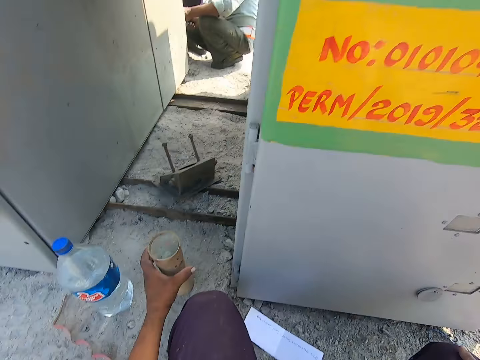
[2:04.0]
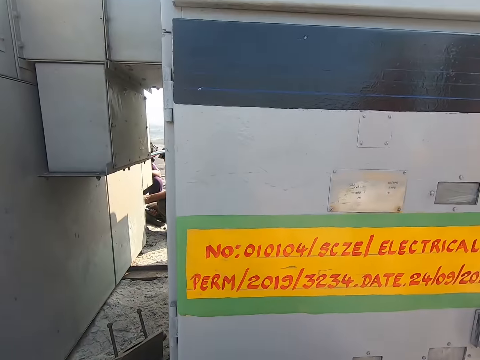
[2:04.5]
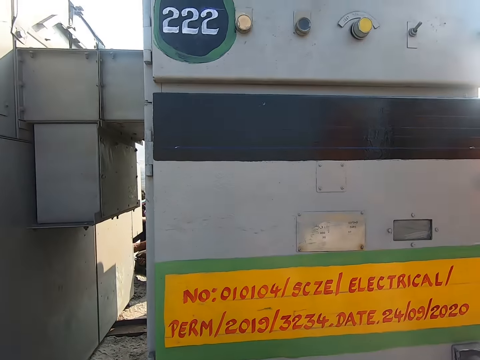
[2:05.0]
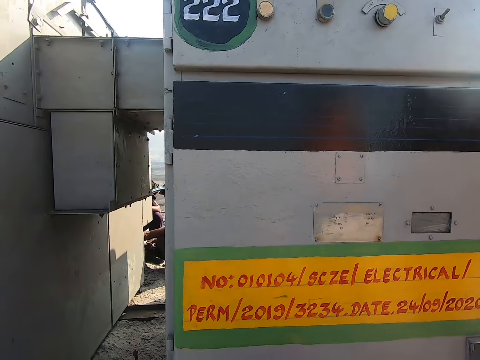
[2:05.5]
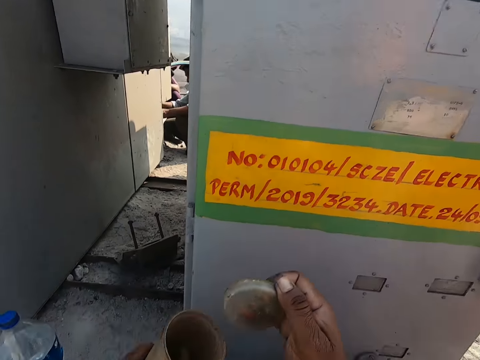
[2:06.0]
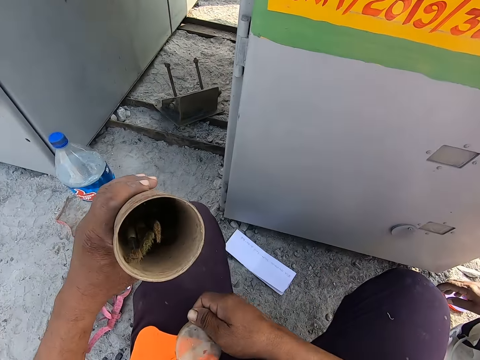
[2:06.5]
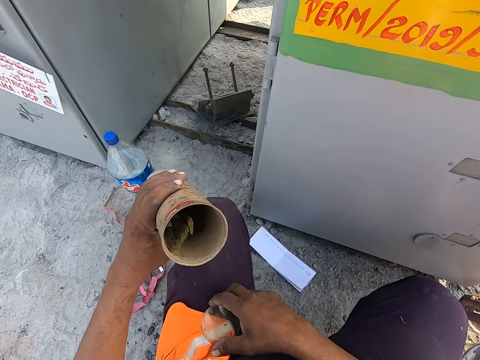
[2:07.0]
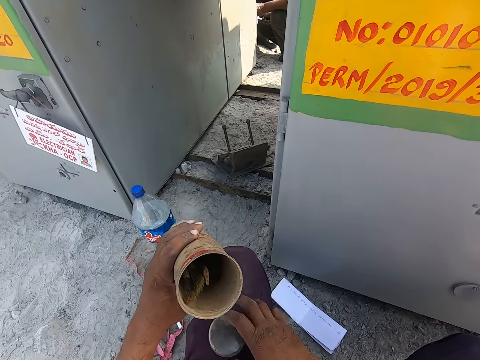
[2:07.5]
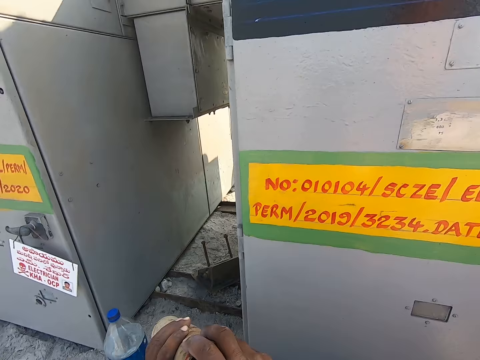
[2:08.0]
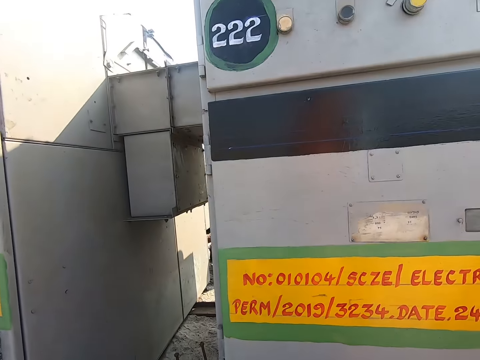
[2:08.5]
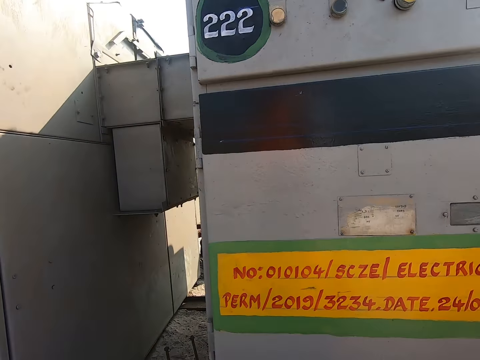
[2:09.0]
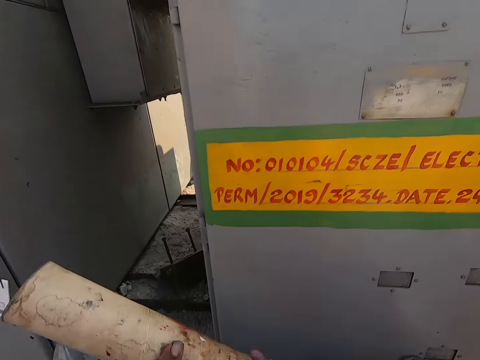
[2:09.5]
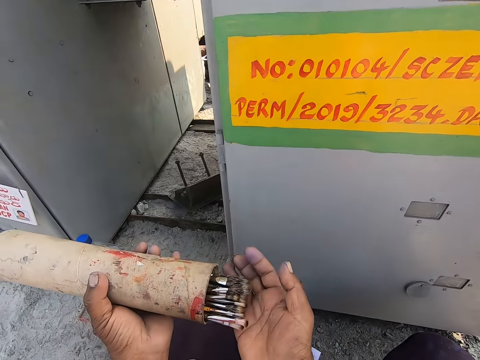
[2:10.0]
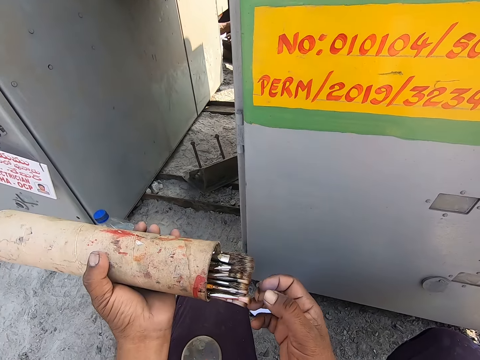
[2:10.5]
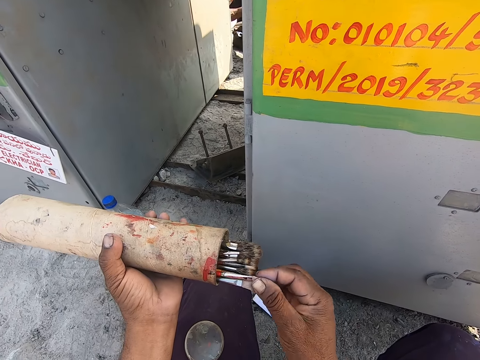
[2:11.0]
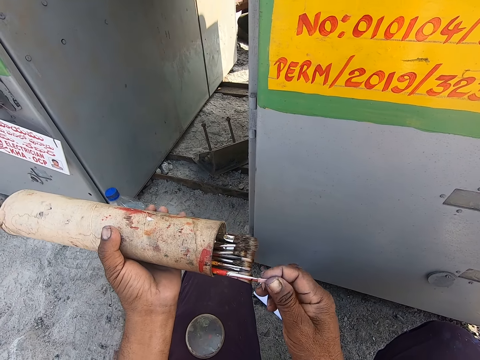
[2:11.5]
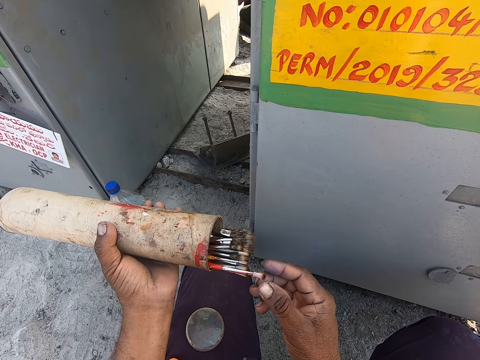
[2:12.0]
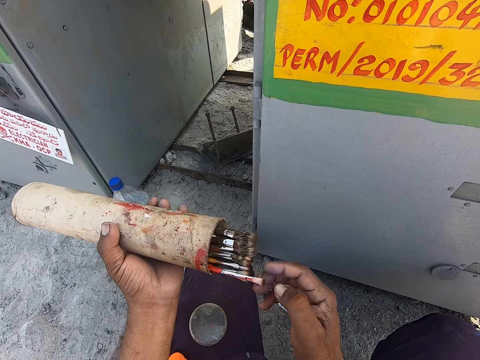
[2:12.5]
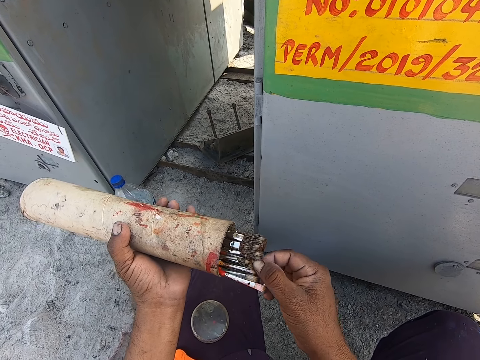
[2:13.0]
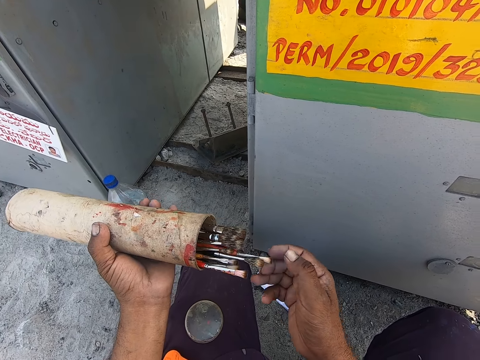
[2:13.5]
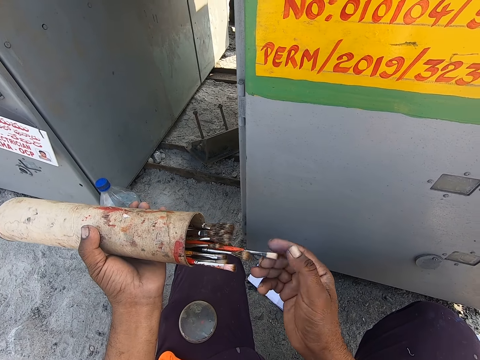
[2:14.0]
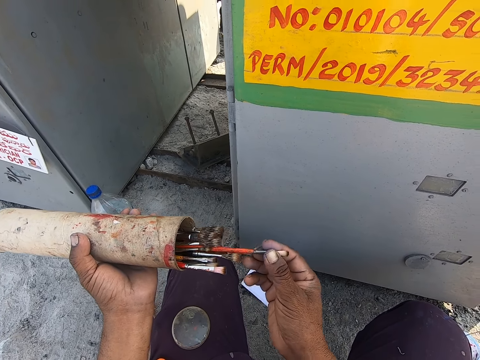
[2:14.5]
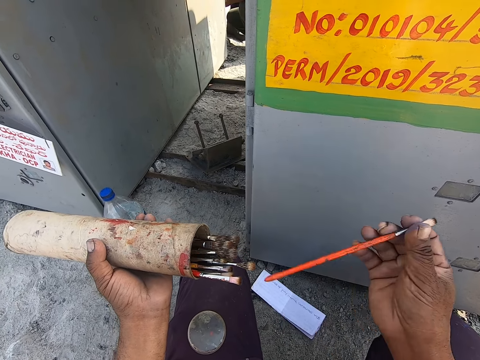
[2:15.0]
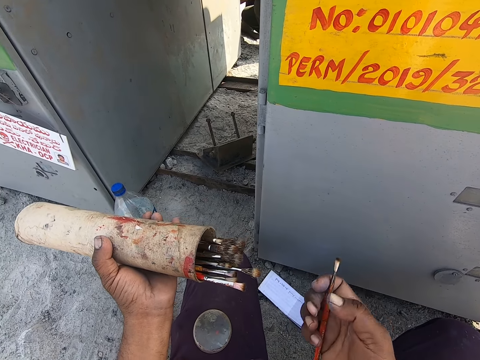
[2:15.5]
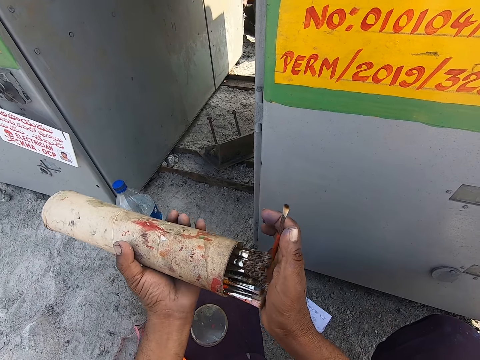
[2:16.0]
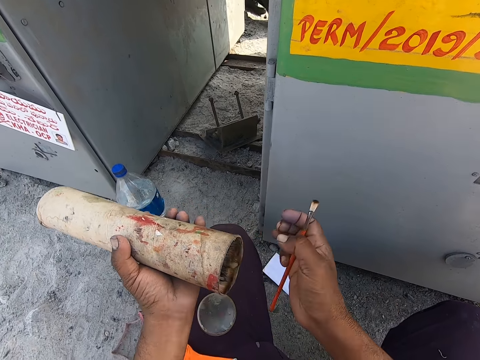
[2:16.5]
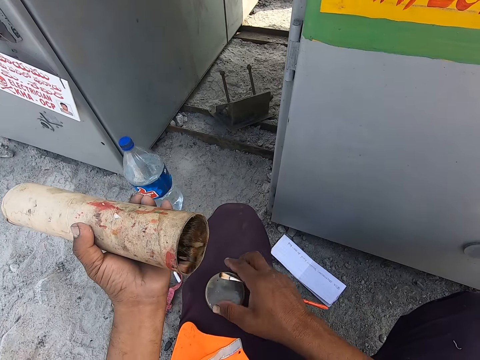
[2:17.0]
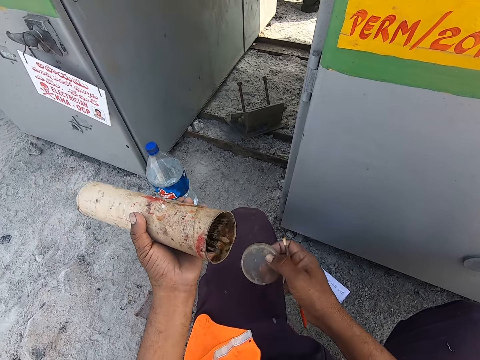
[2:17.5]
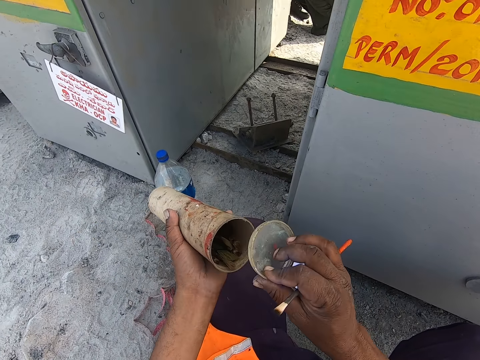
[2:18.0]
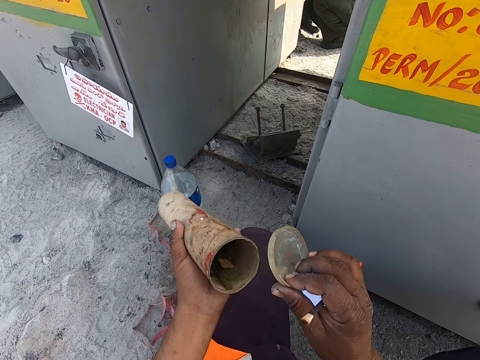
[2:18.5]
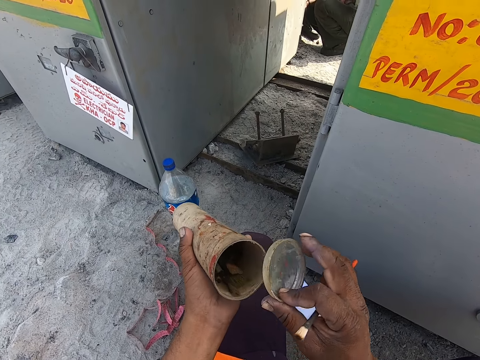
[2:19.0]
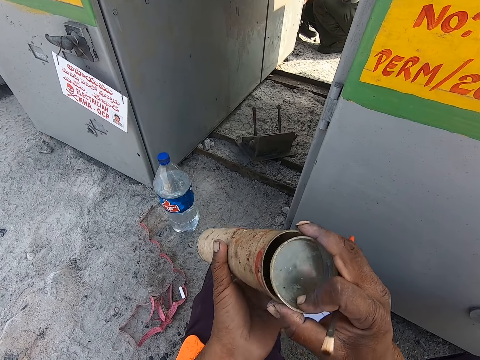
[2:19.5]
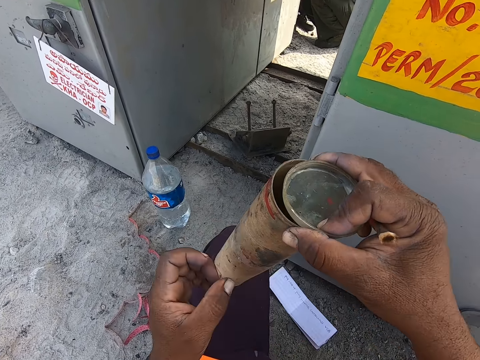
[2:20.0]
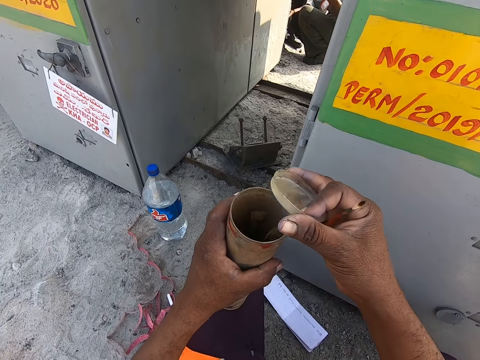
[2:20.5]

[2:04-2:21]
The camera wearer grabs a container. They look at the machine. They open the tin. They look around. They look at the machine. They remove the paint brush inside the tin. They select a paint brush. They remove the paint brush inside the tin. They close the tin with the lid.

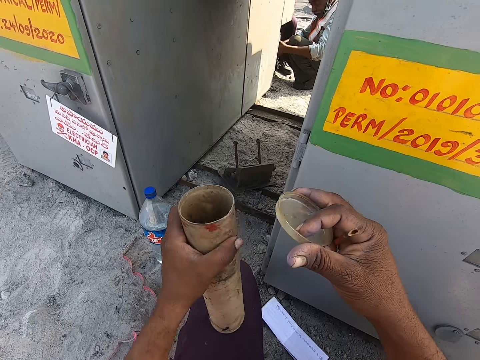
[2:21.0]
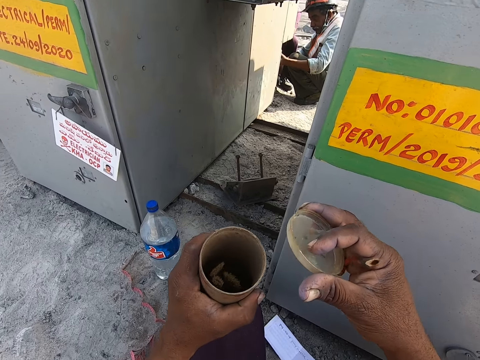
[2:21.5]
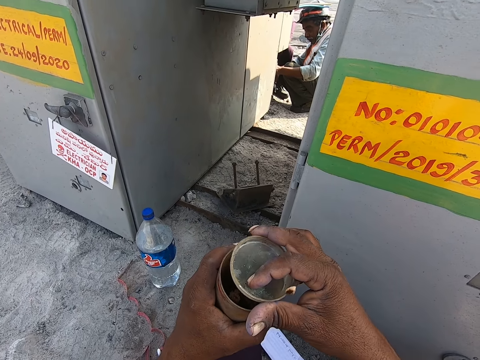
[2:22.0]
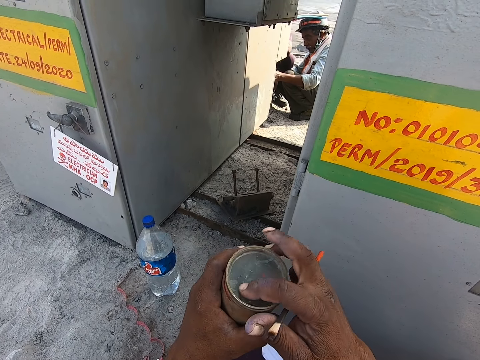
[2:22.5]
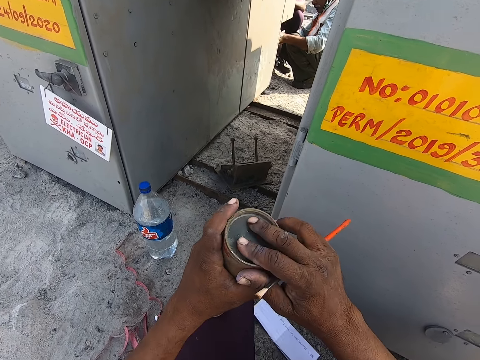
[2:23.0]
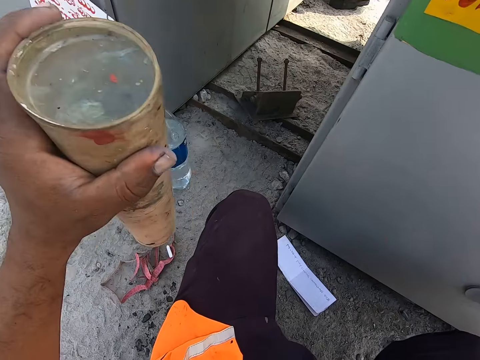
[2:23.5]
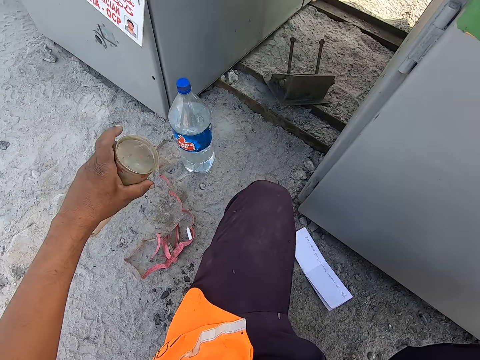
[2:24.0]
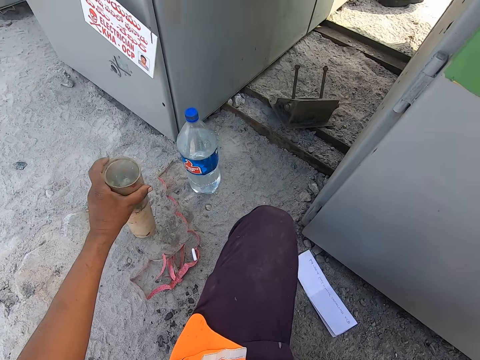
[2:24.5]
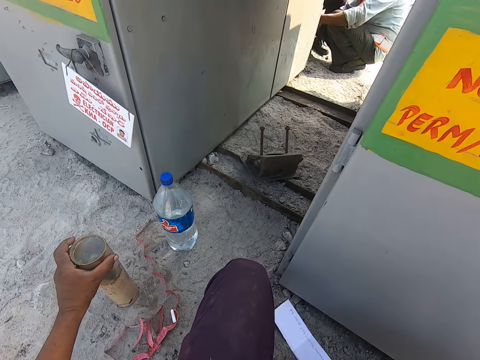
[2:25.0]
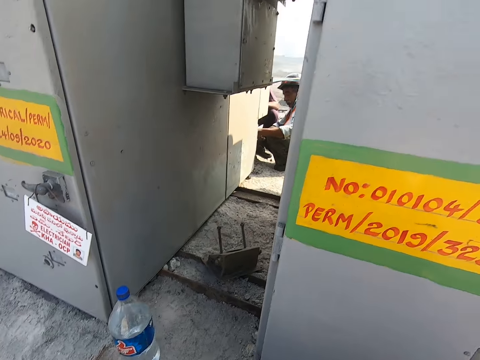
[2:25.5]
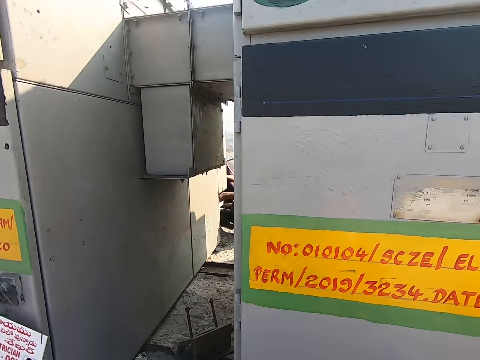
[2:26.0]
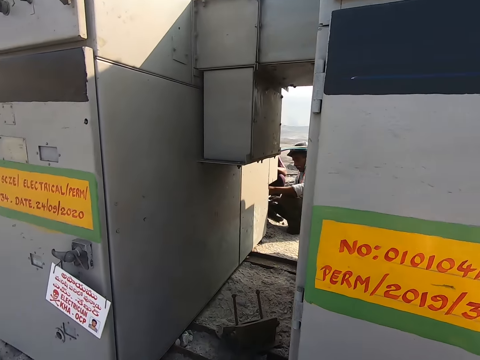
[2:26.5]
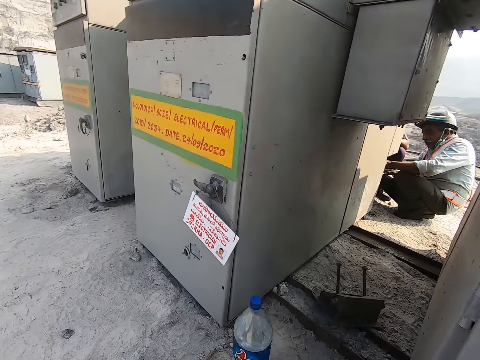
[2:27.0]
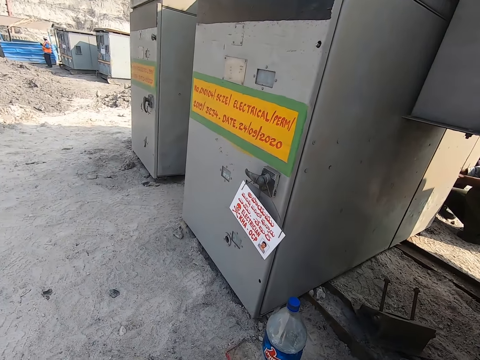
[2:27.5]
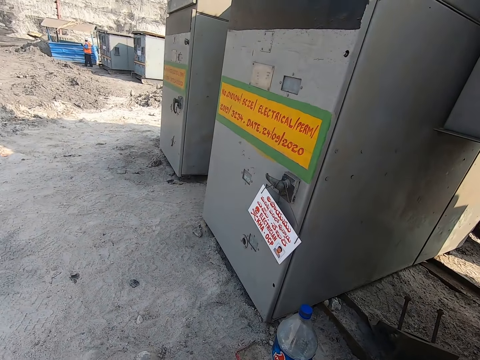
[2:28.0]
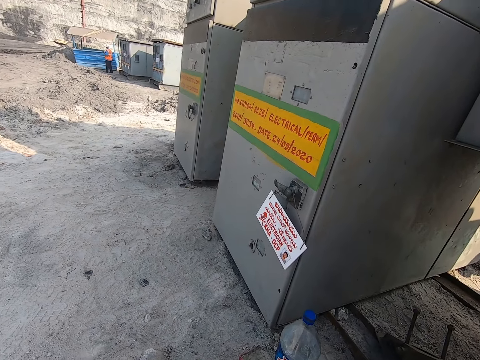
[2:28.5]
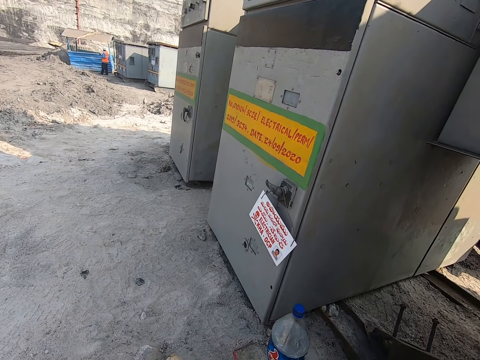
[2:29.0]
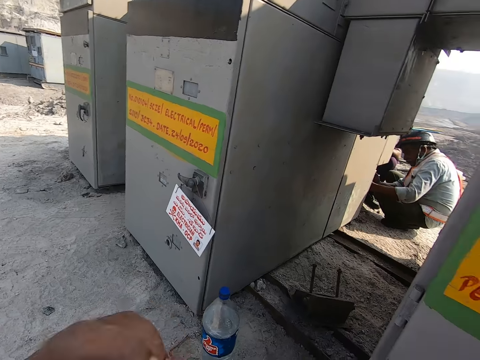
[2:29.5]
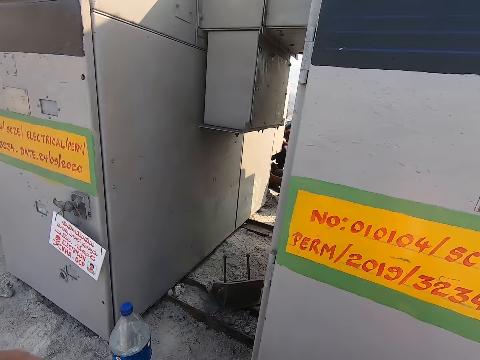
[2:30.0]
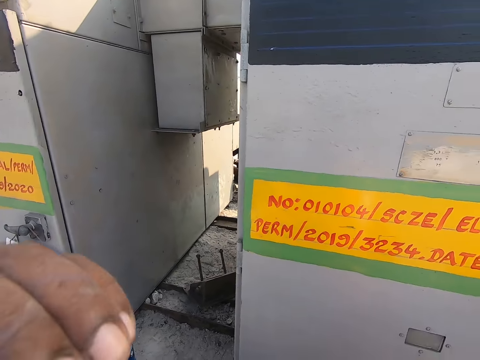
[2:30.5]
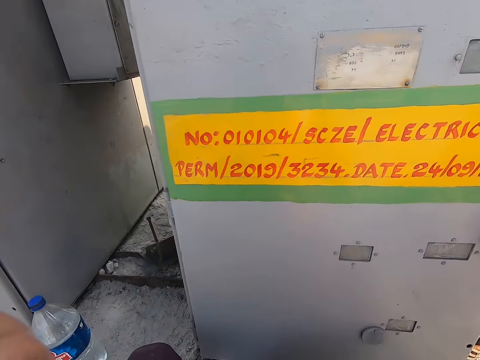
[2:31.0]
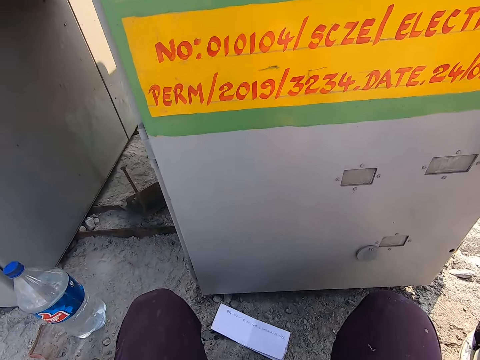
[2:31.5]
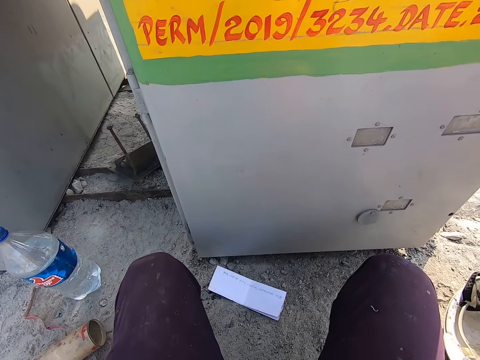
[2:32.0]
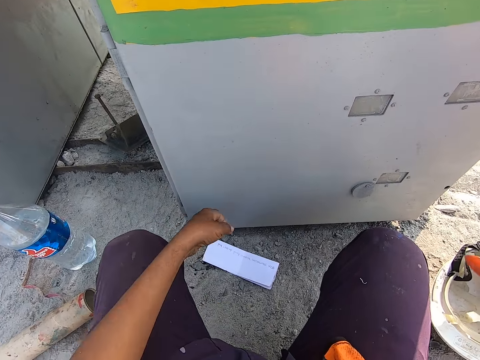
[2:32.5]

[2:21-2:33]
The camera wearer shakes the tin. They cover the container. They put the tin down on the ground. They look around. They do something.
